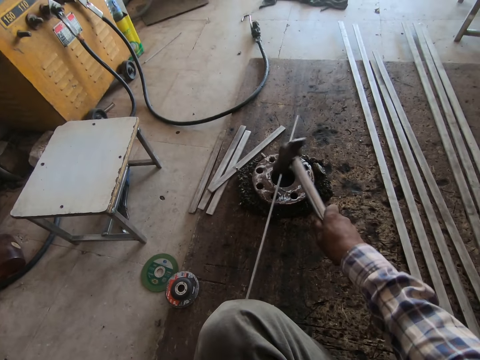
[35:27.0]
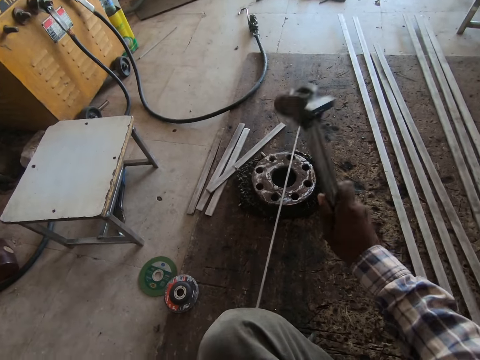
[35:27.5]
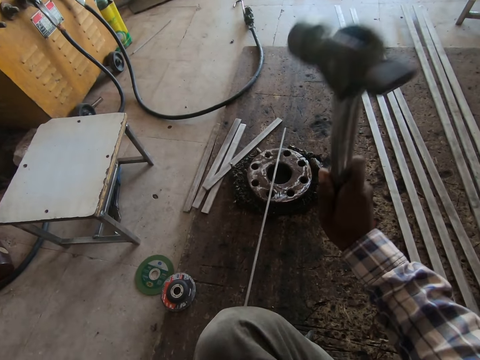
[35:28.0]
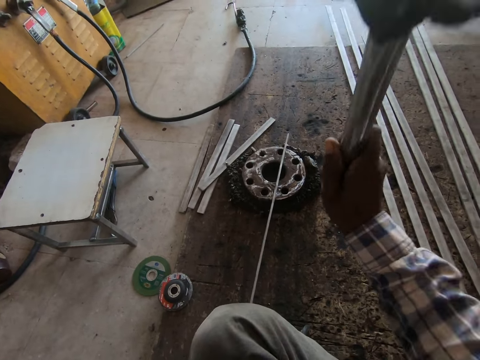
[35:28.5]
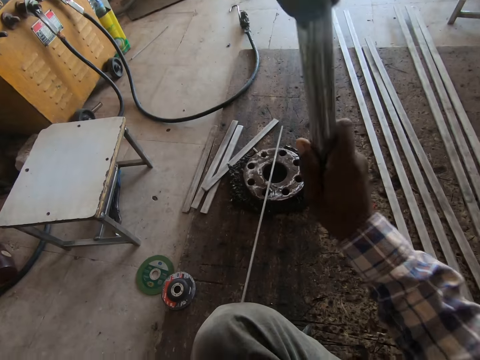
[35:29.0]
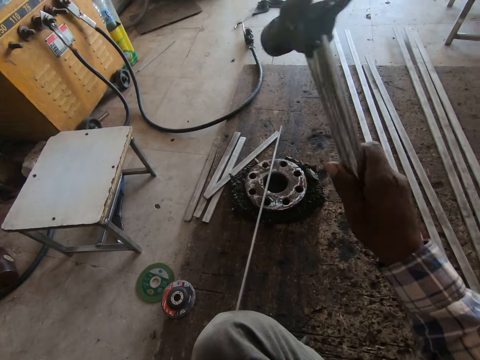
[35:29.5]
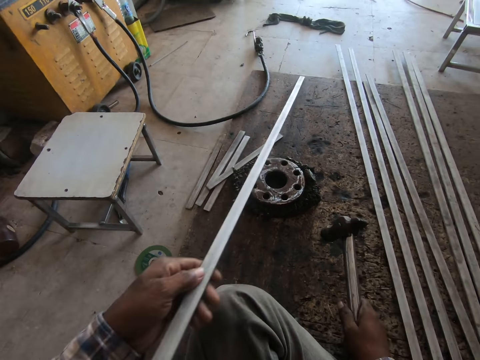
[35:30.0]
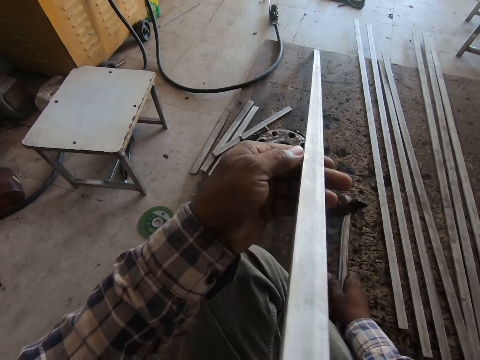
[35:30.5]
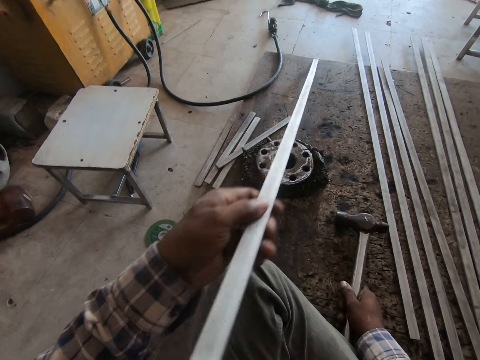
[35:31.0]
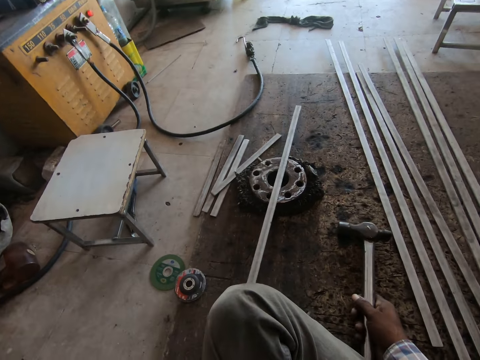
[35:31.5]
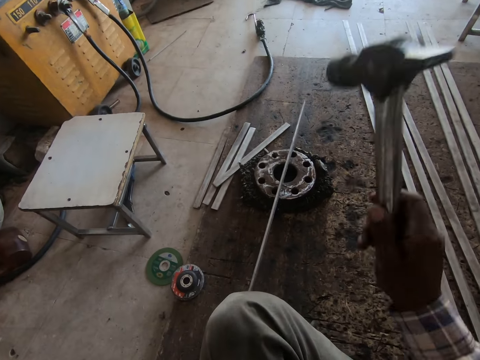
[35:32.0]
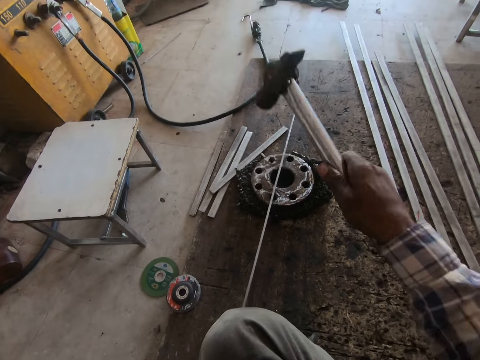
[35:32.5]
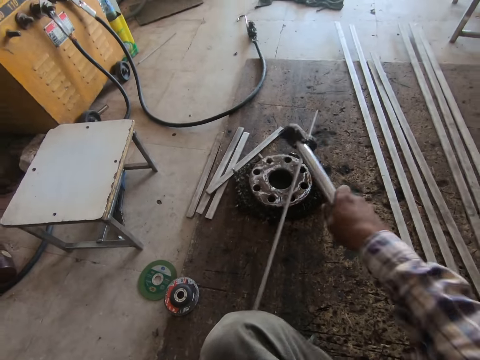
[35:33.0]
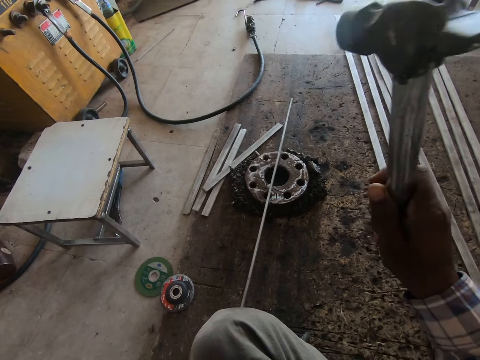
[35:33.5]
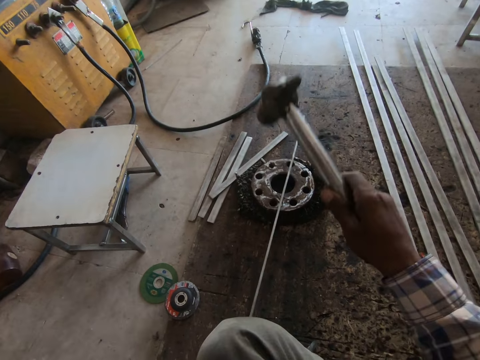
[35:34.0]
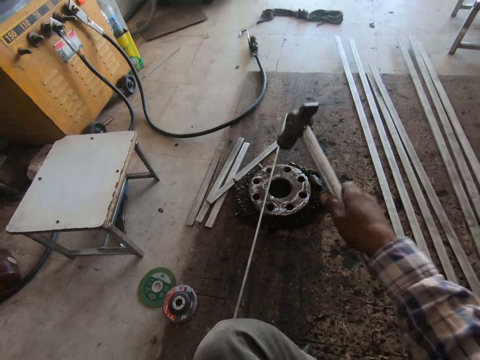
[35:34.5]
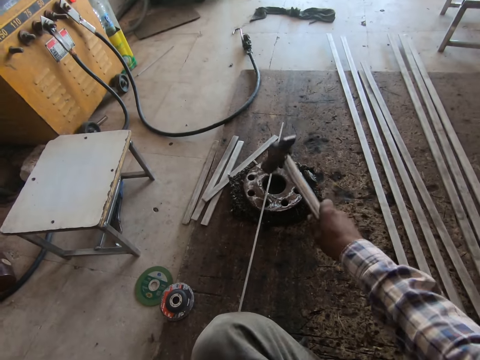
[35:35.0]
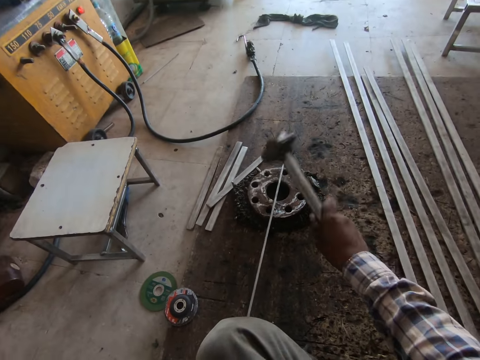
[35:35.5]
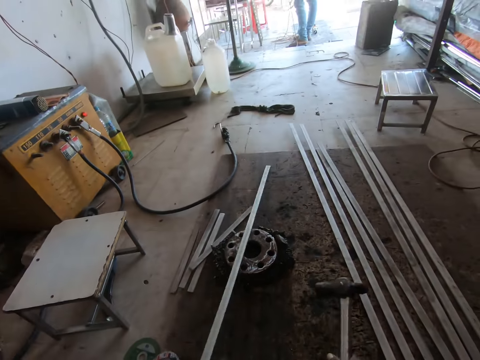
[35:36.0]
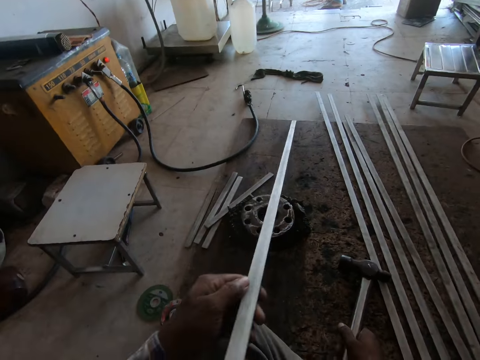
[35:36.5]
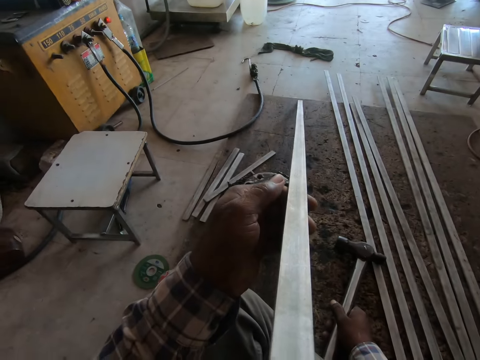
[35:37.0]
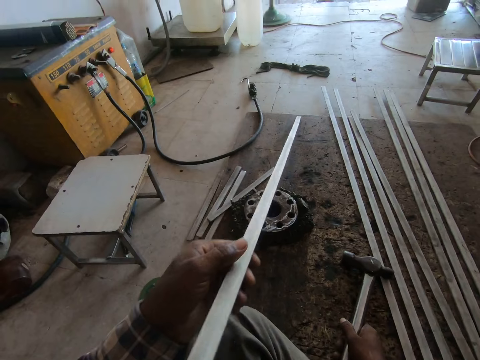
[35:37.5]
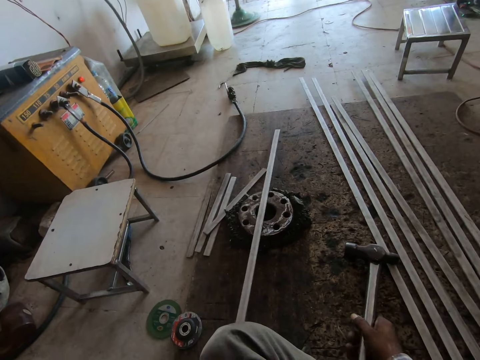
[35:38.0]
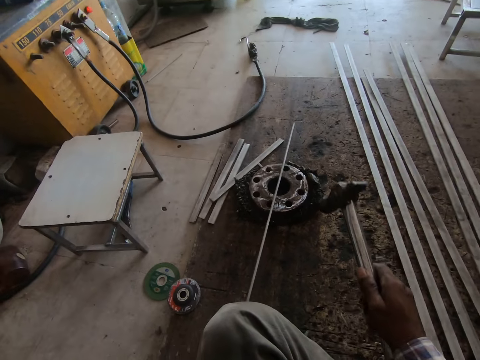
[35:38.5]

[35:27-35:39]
The camera wearer hits a metal rod with a hammer. They check the metal rod's straightness. They hit the metal rod with the hammer. They check the metal rod's straightness.

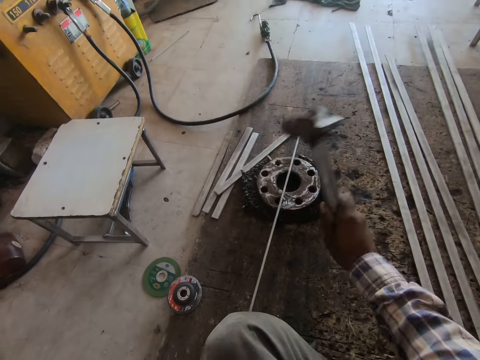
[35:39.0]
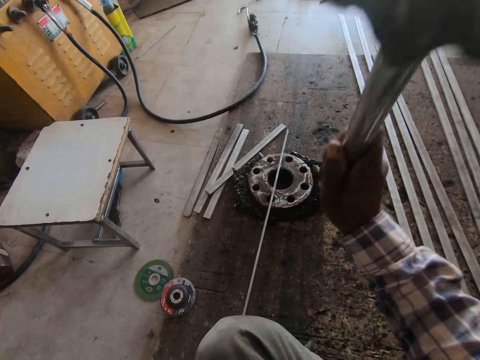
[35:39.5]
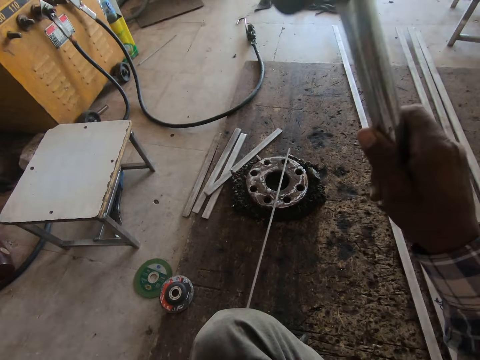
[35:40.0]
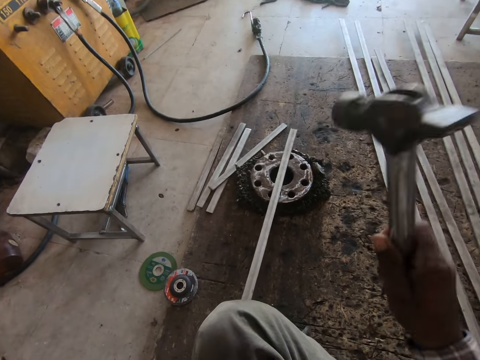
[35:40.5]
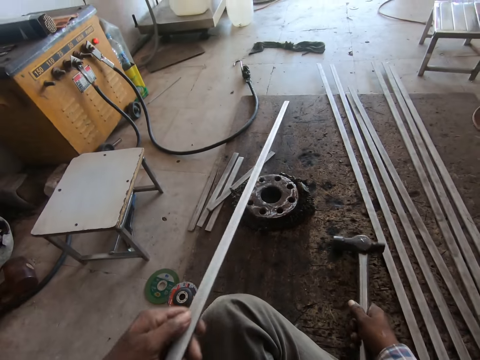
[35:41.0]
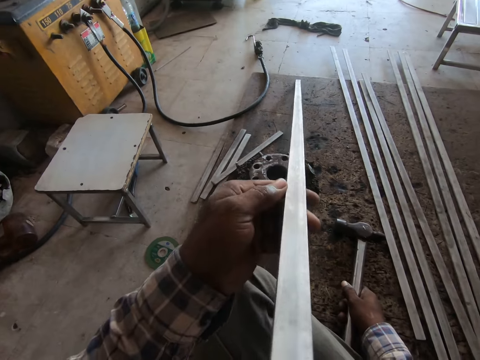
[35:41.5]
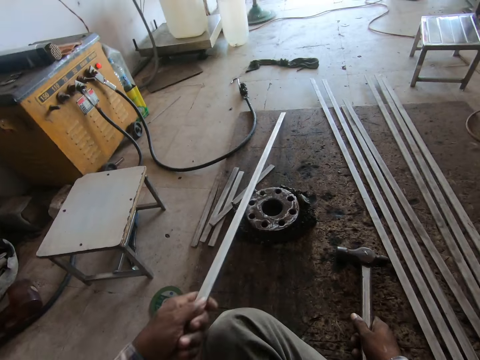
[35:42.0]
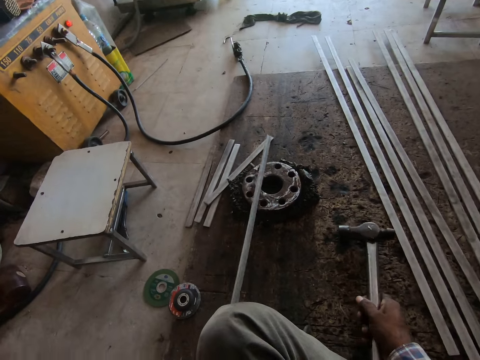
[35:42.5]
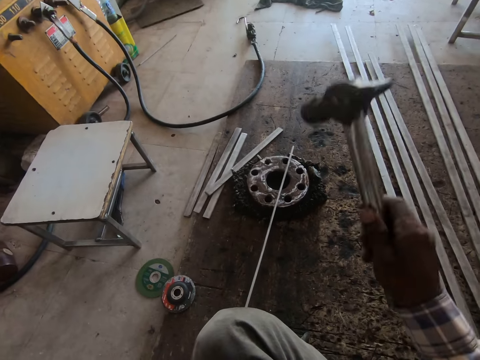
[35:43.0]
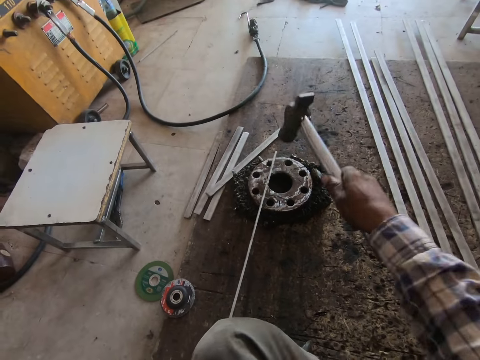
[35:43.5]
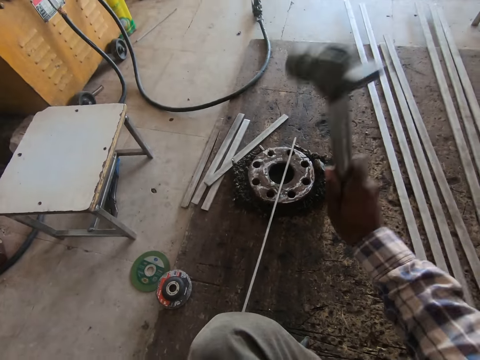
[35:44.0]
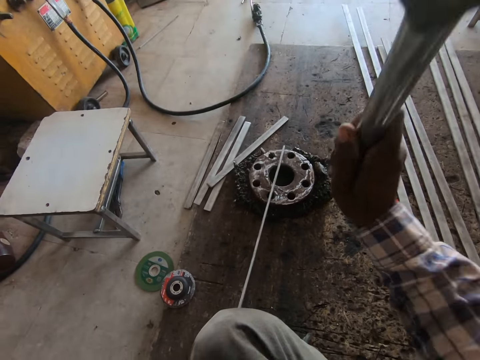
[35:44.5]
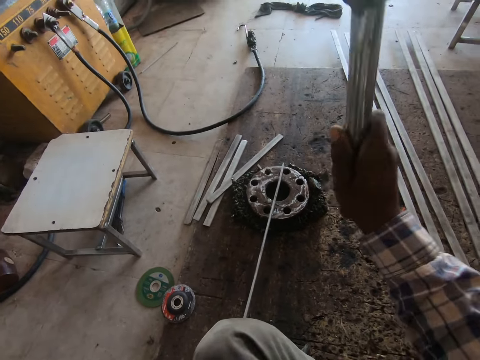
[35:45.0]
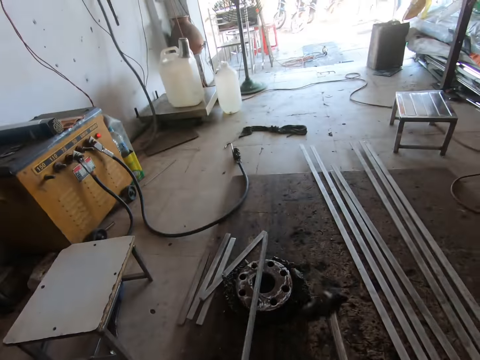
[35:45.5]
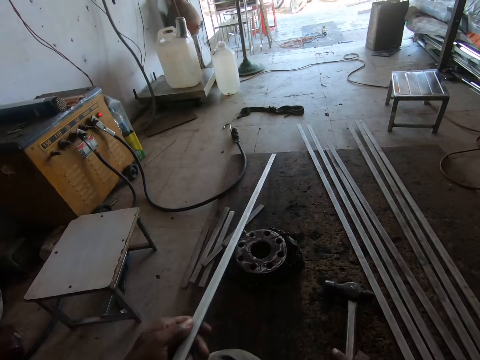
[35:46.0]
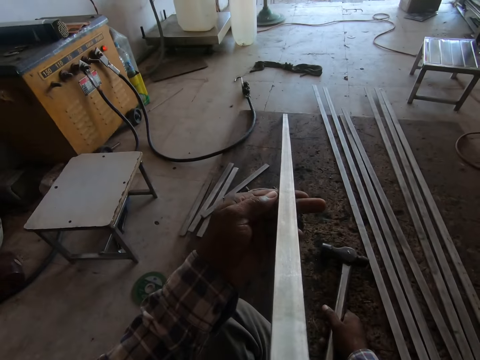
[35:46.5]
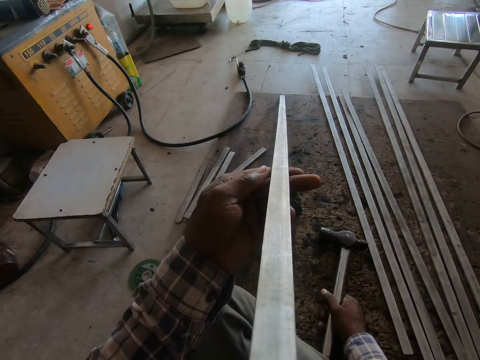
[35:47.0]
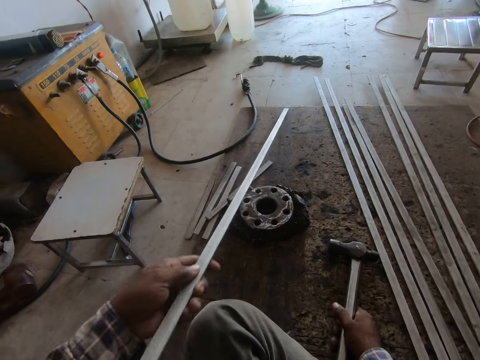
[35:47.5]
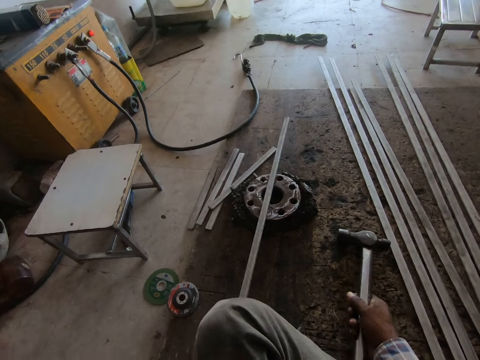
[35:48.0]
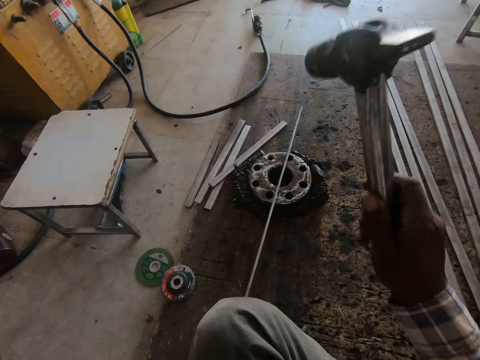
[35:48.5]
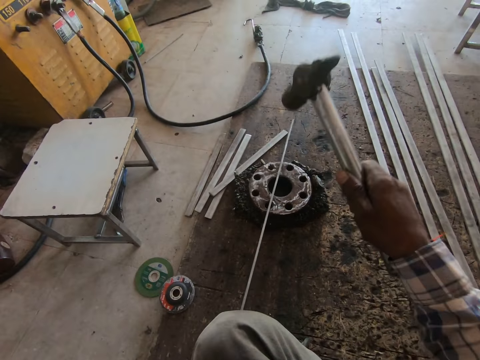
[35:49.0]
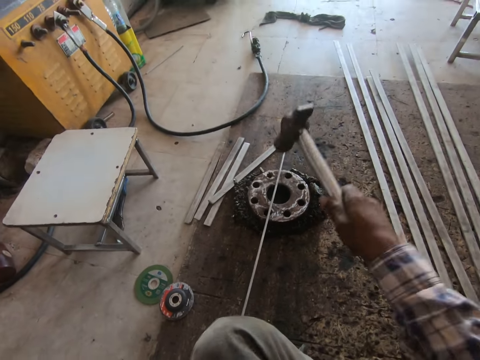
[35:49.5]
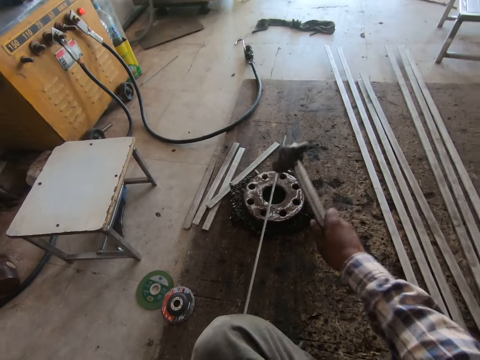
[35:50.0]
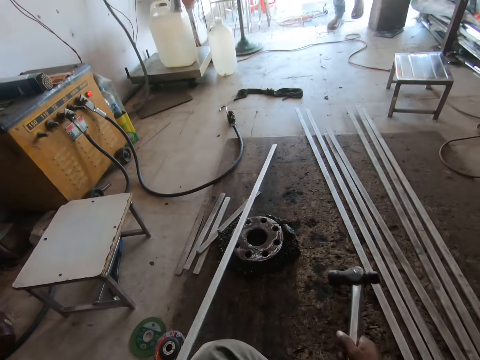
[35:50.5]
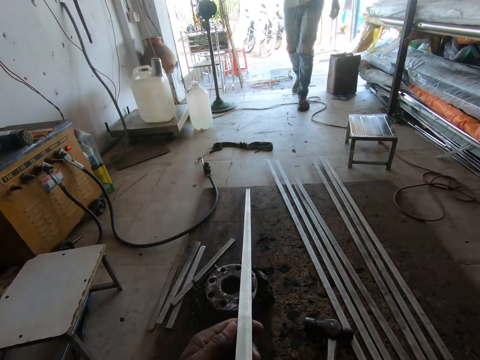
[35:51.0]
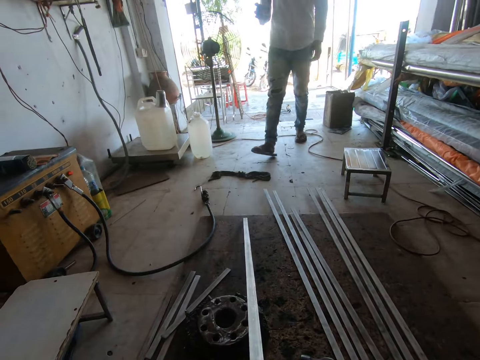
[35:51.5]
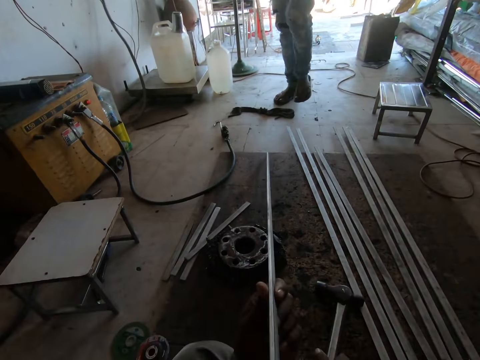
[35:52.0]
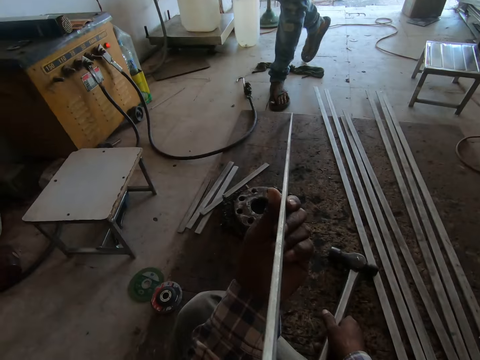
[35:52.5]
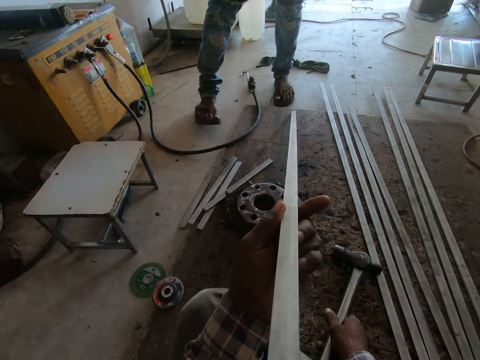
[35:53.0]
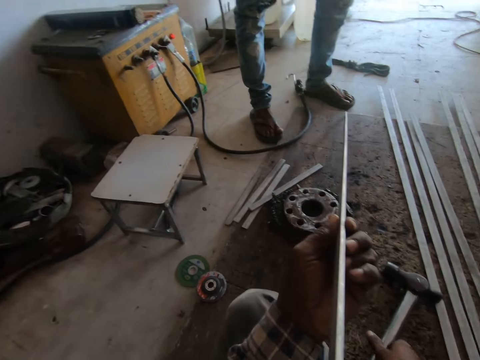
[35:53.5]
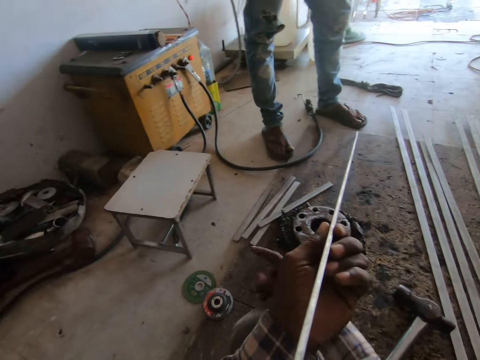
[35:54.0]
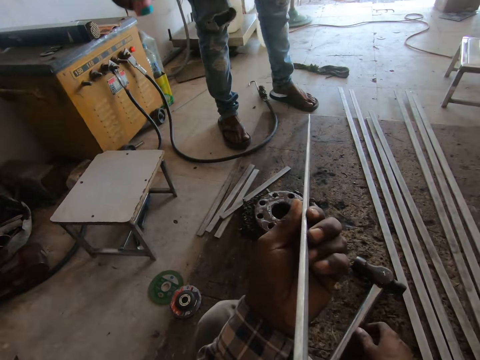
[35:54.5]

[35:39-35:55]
The camera wearer hits a metal rod with a hammer. They check the metal rod's straightness. They hit the metal rod with the hammer. They check the metal rod's straightness. They hit the metal rod with the hammer. They check the metal rod's straightness. A man walks into the workshop. The man talks to the camera wearer. The camera wearer talks to the man.
